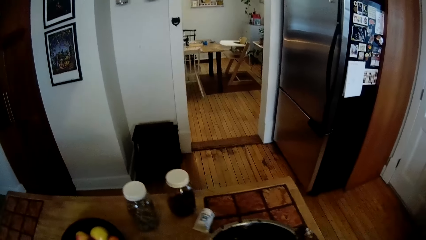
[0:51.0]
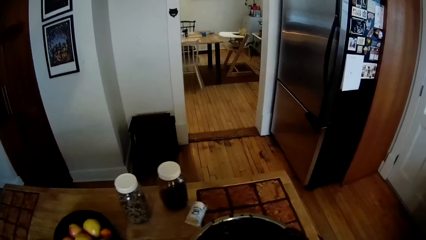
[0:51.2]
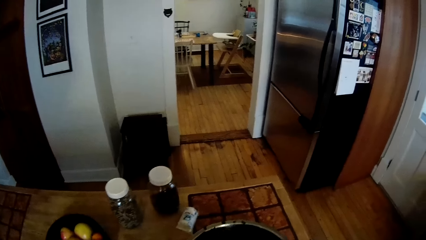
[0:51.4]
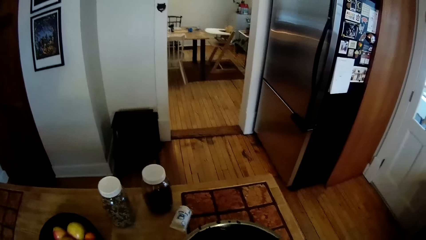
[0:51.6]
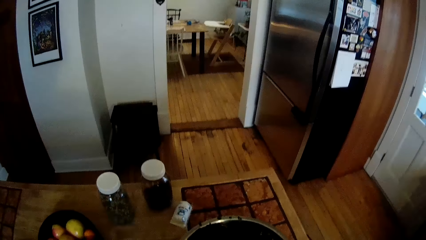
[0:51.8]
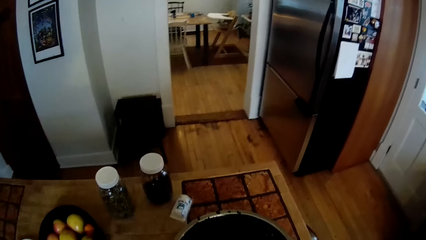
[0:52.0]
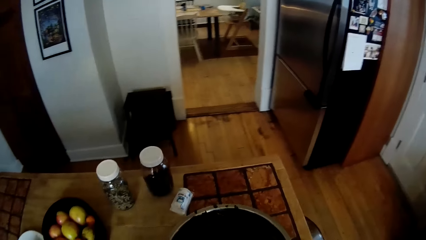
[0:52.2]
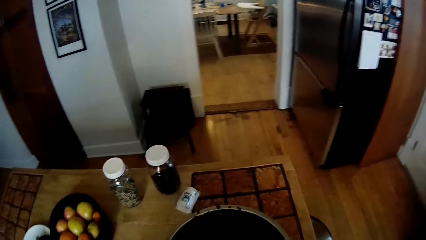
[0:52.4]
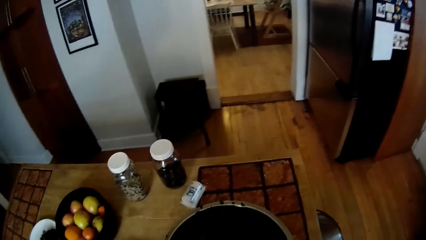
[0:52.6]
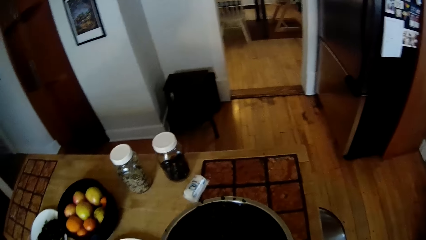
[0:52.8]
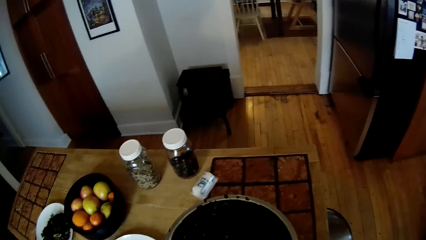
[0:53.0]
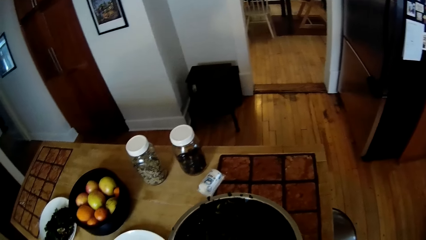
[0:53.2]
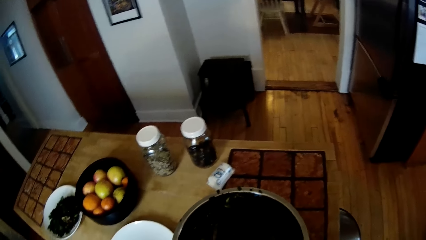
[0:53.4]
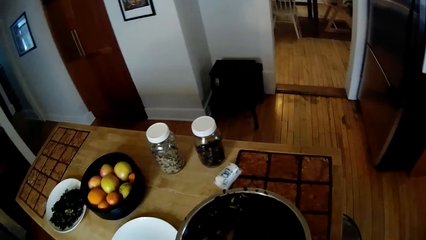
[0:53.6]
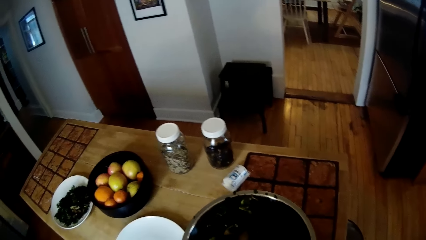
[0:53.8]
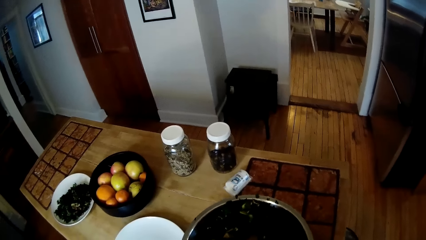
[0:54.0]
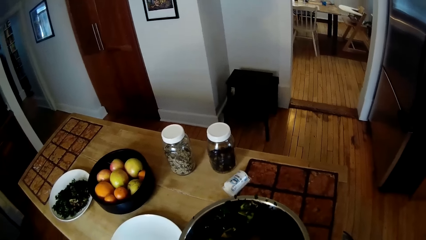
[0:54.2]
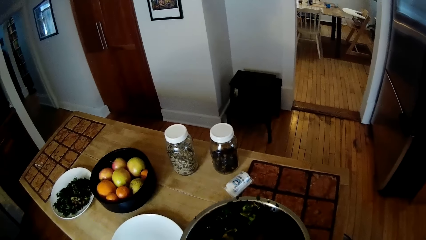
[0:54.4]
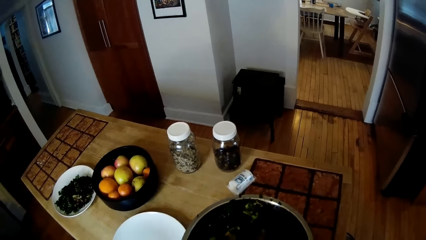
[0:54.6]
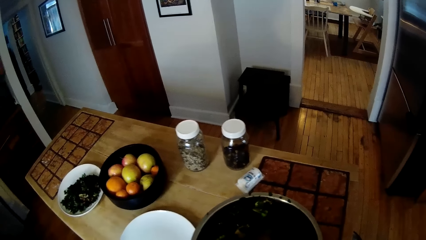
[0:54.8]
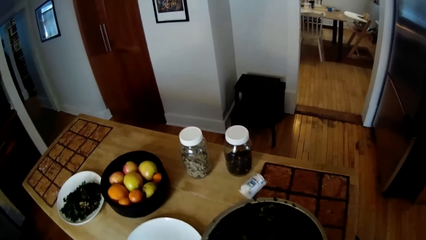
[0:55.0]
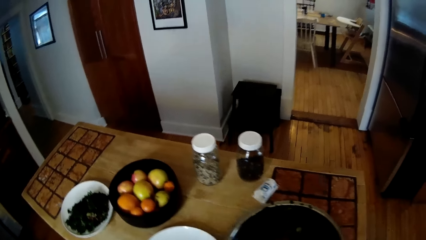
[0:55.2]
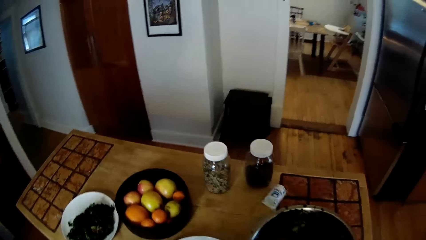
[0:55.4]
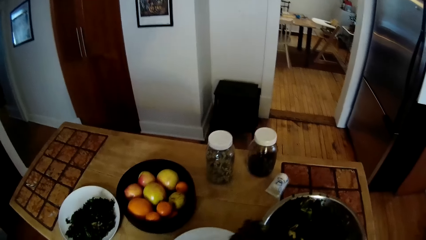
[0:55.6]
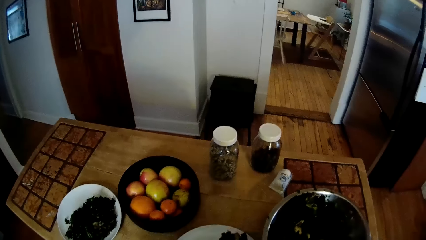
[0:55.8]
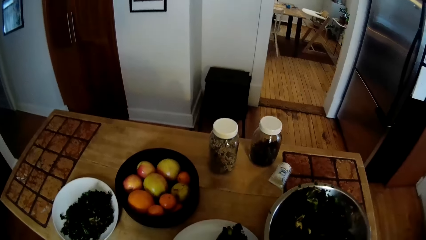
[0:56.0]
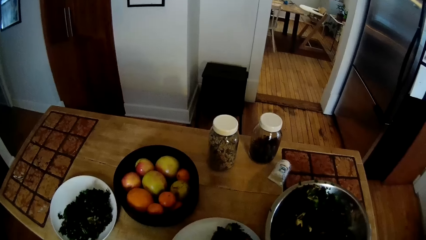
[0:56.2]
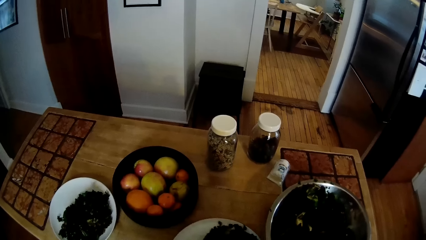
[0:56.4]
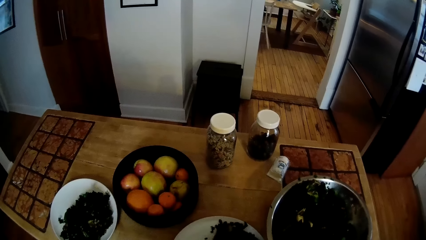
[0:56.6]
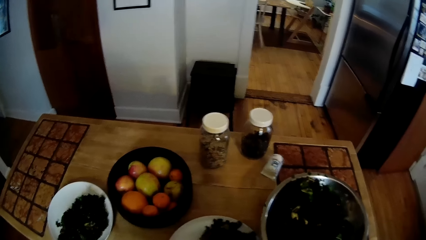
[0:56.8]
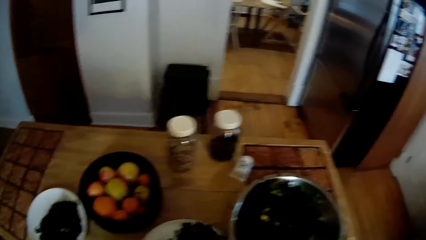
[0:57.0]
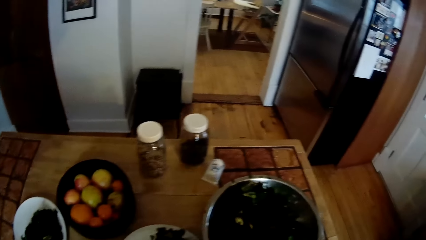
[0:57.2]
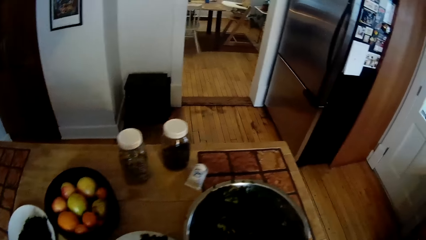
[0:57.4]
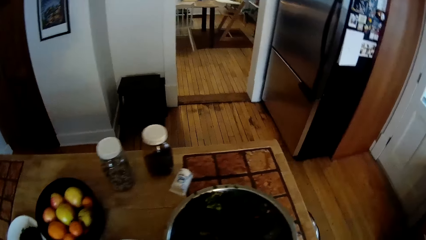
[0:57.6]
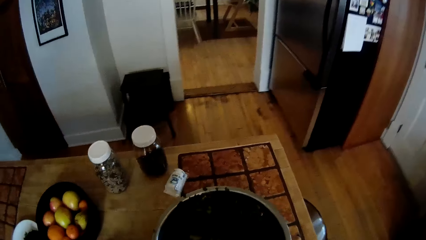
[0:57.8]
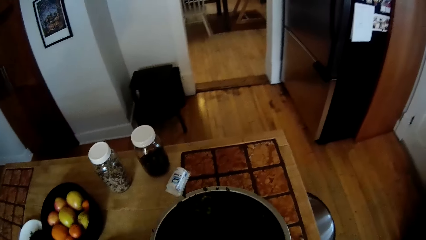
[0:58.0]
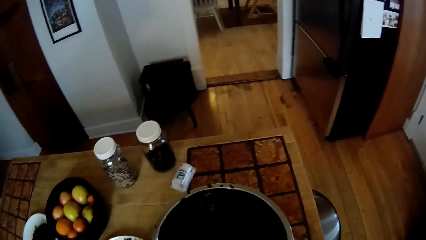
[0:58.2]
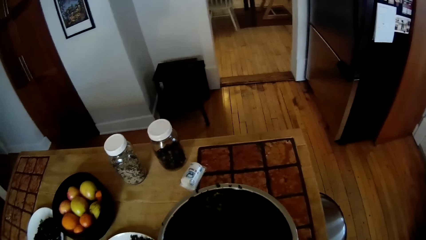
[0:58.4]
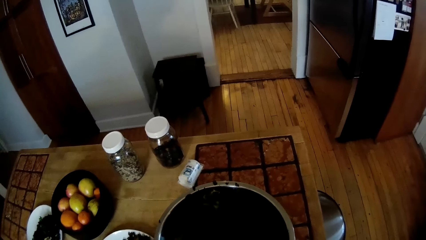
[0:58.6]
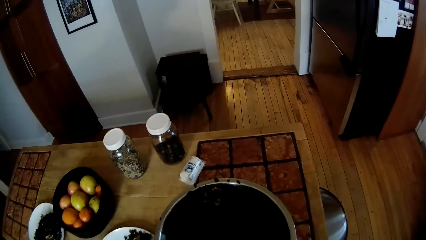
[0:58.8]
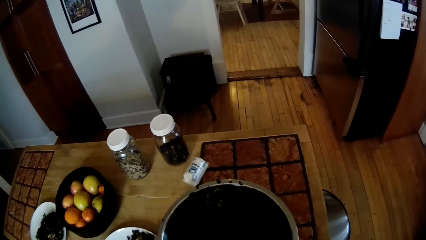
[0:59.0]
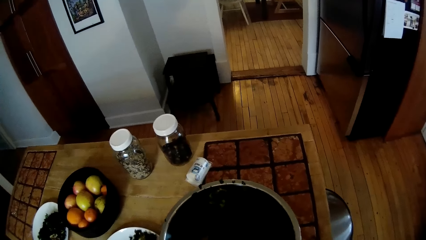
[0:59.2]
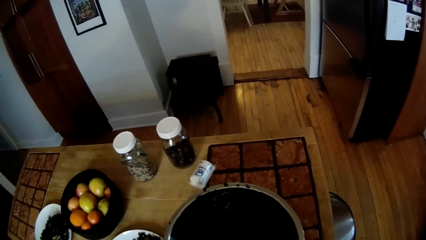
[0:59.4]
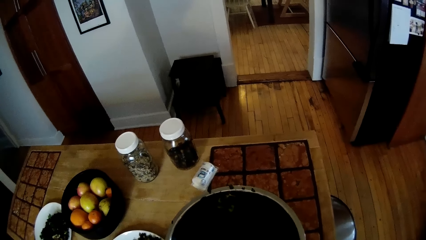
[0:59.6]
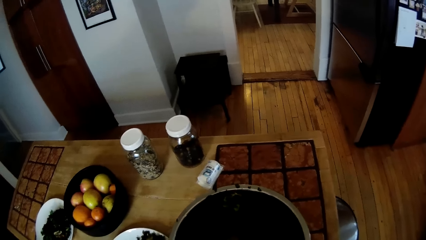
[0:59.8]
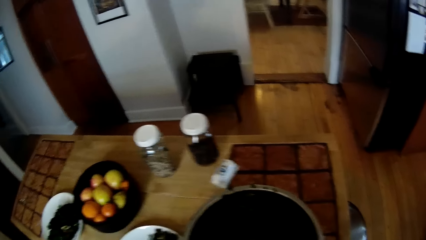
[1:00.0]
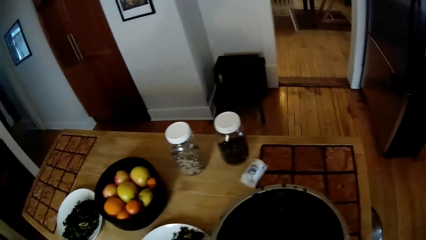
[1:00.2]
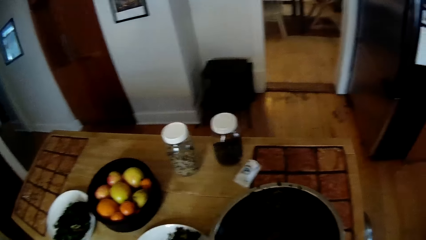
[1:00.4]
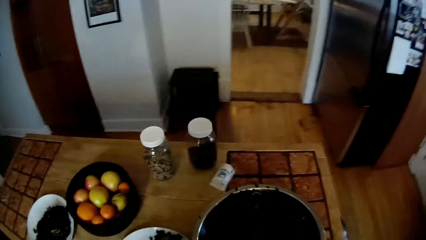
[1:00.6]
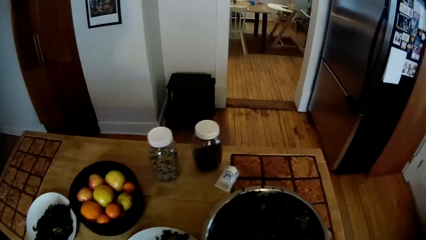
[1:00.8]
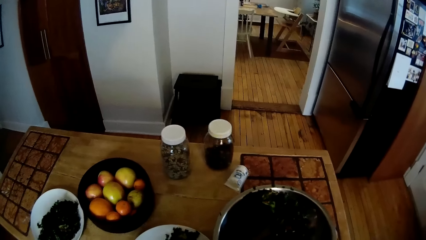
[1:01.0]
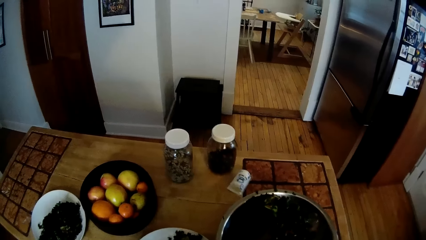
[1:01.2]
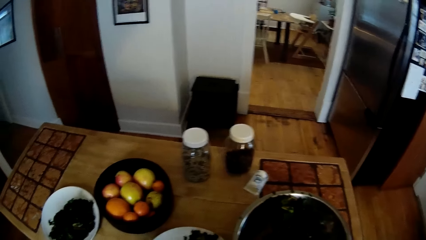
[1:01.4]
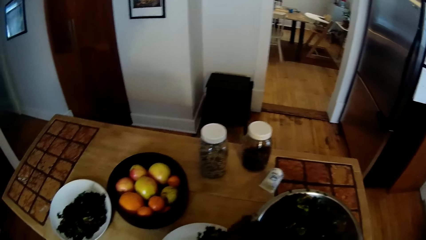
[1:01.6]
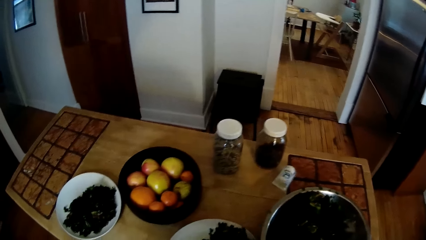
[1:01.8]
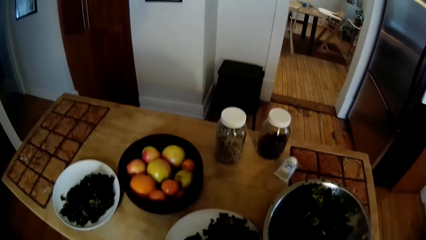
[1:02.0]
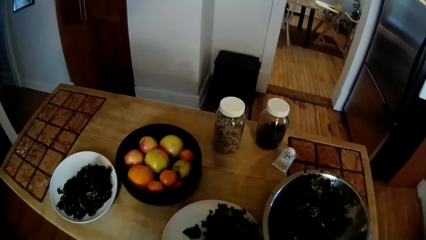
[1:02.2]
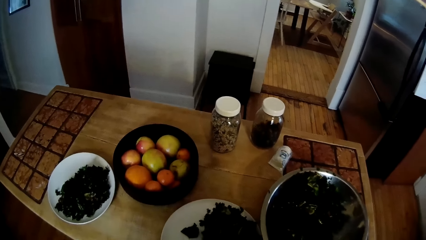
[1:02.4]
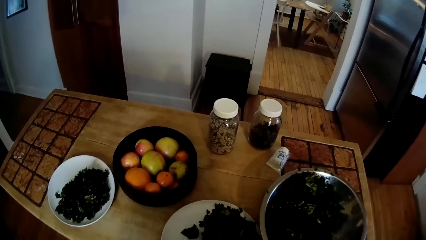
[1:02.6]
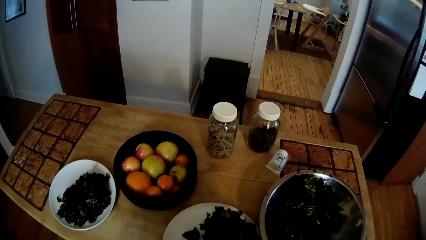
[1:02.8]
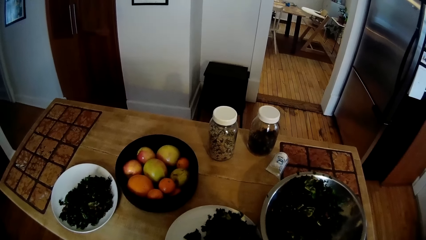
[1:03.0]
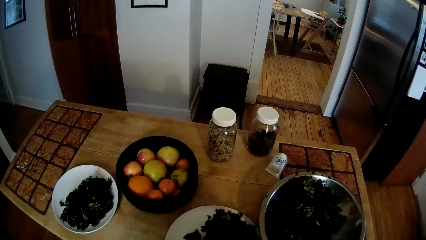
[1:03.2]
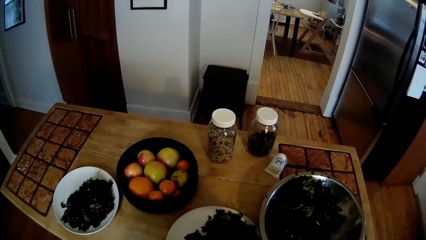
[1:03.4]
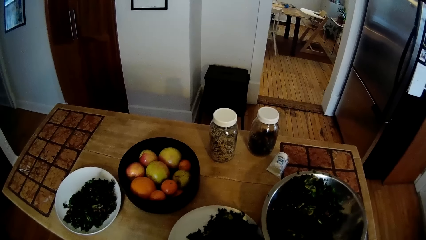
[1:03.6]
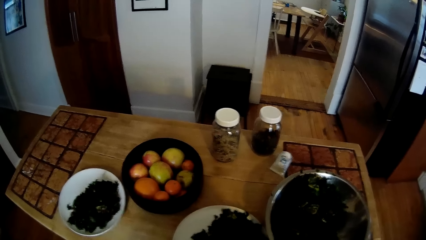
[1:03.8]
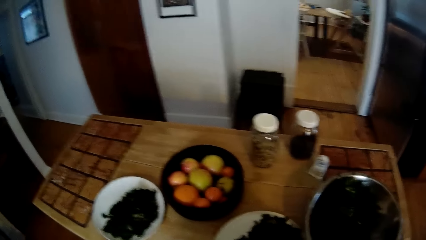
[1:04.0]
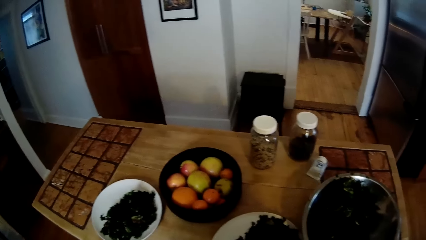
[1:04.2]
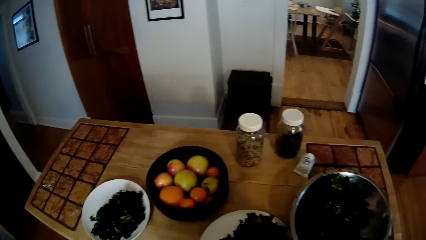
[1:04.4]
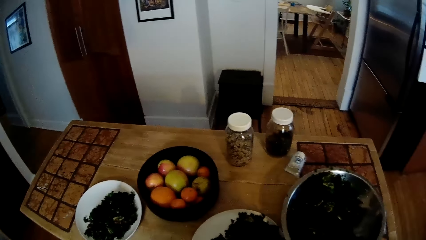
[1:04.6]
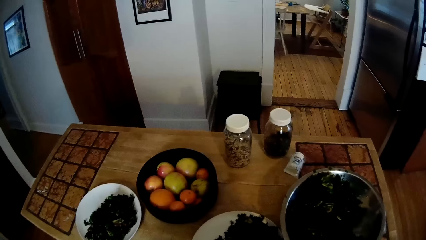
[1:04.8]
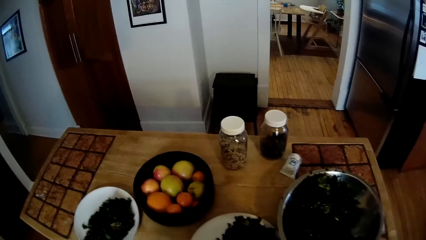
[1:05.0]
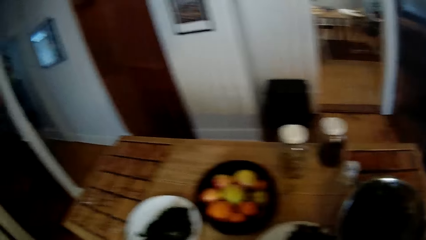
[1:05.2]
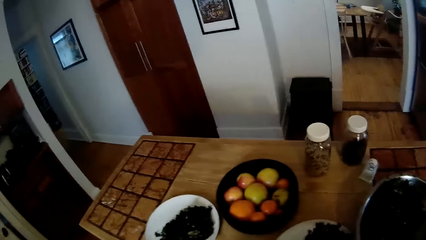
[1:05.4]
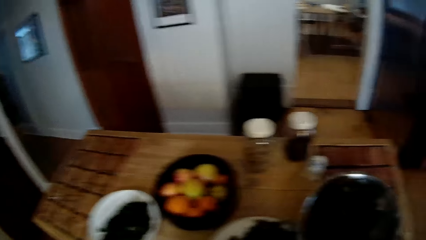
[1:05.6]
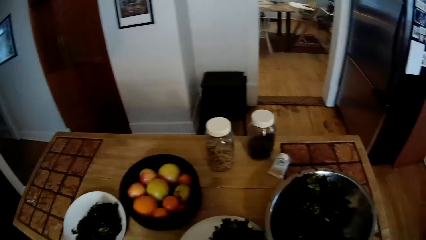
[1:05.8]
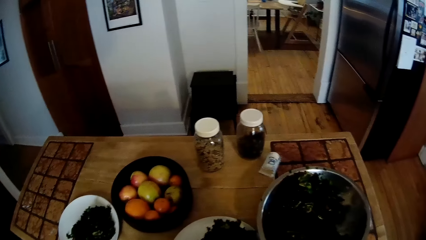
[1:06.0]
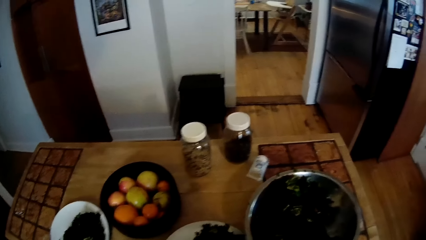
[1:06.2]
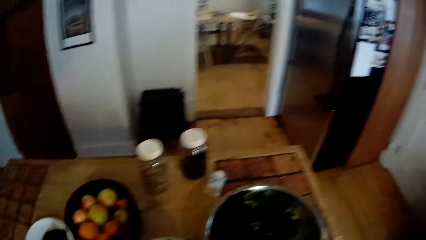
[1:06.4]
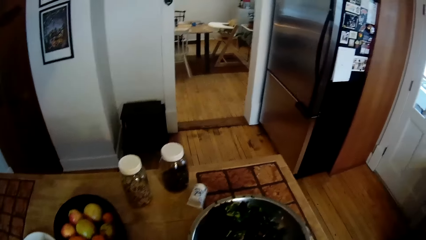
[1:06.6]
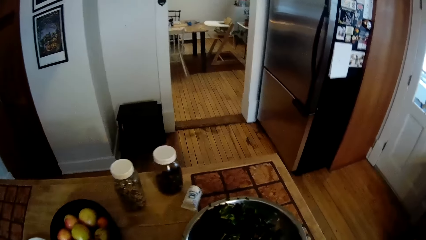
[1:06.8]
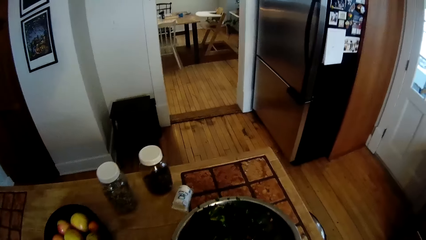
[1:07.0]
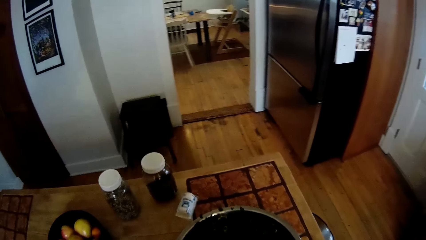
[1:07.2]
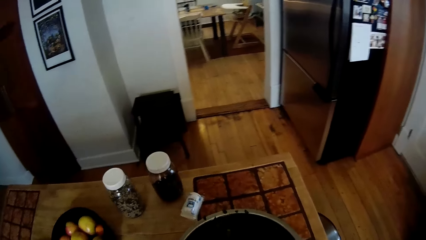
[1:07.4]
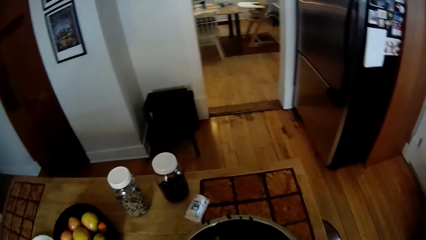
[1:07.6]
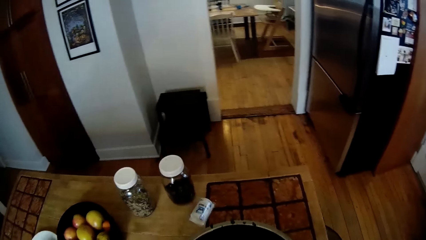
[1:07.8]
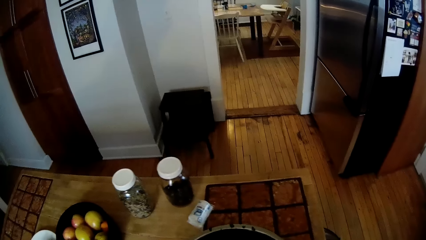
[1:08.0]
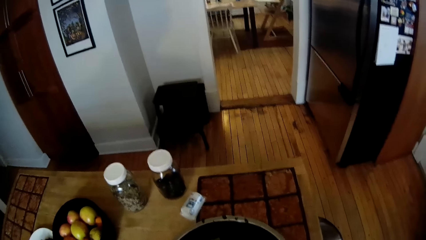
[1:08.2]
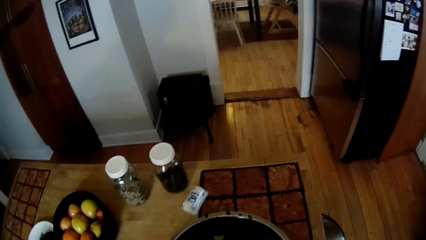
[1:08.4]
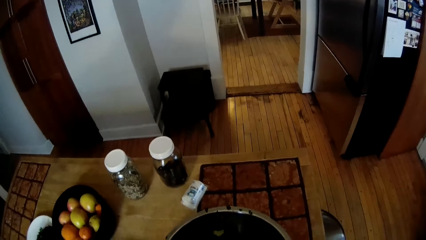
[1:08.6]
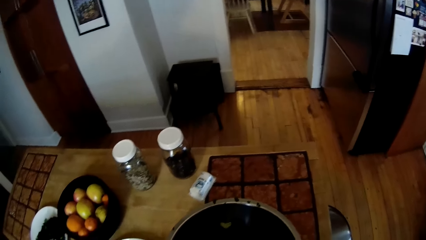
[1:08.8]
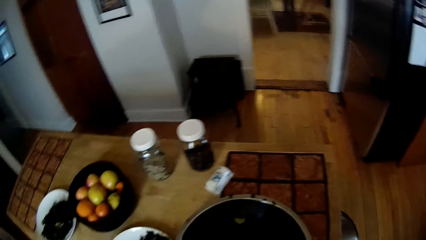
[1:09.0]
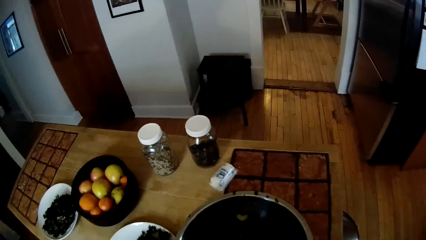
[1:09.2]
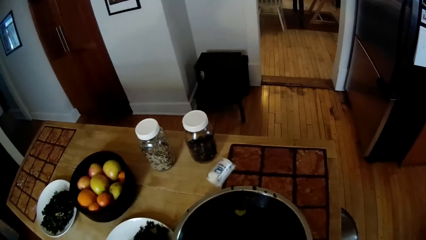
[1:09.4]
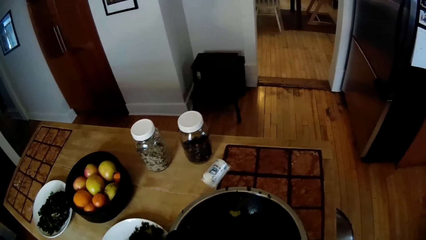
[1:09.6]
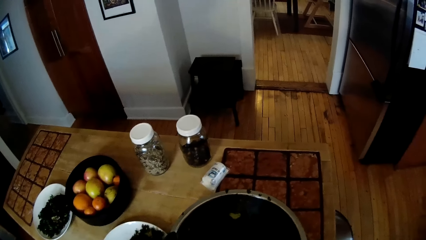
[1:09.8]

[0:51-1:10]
The camera wearer pours vegetable on the plate on the table with the spoon in his left hand. He takes vegetable from the container on the table with the spoon in his left hand. He pours vegetable on the plate on the table with the spoon in his left hand.
